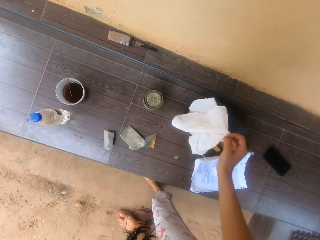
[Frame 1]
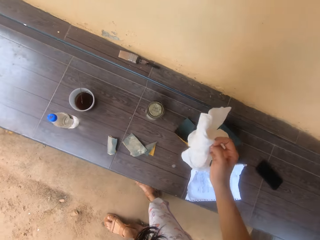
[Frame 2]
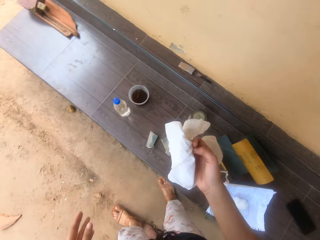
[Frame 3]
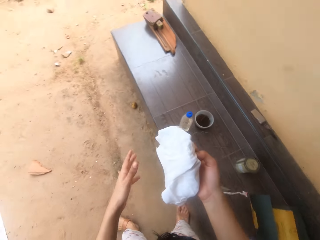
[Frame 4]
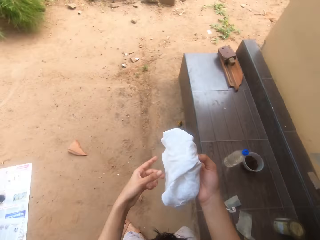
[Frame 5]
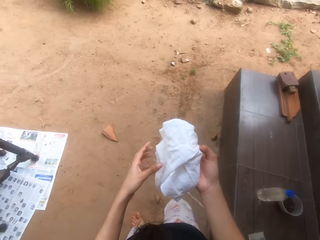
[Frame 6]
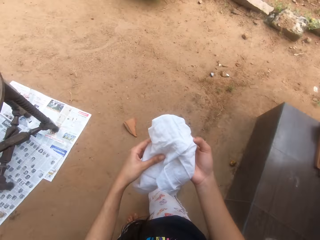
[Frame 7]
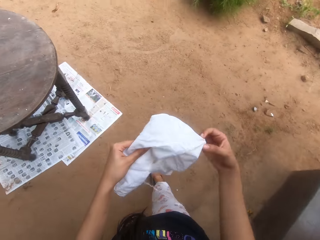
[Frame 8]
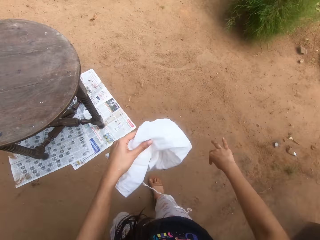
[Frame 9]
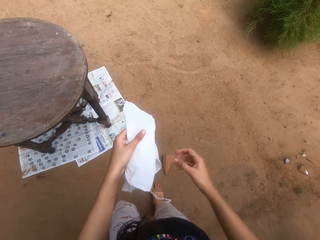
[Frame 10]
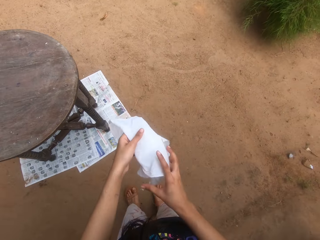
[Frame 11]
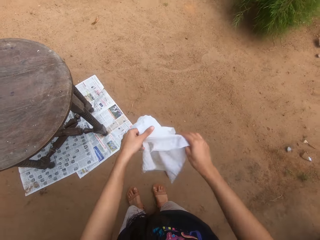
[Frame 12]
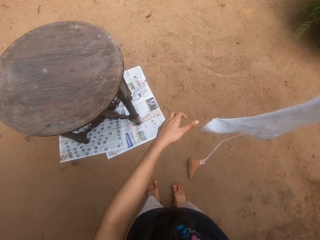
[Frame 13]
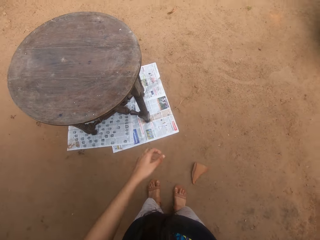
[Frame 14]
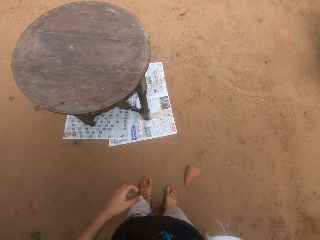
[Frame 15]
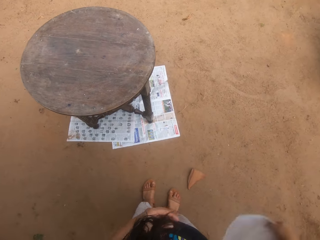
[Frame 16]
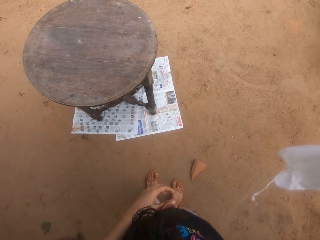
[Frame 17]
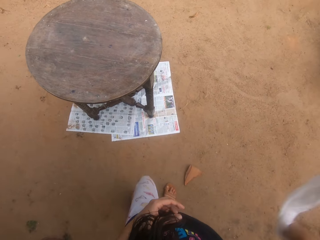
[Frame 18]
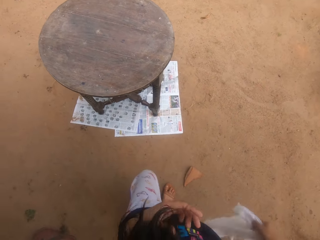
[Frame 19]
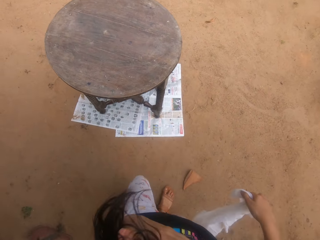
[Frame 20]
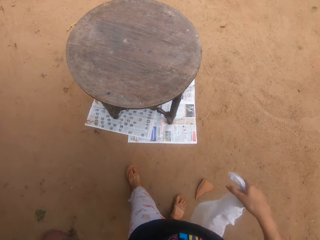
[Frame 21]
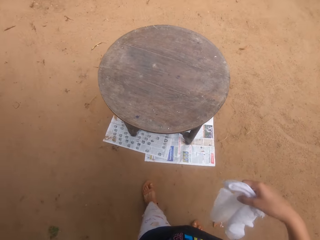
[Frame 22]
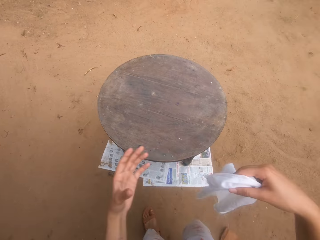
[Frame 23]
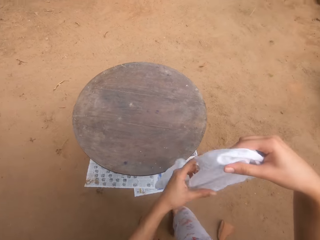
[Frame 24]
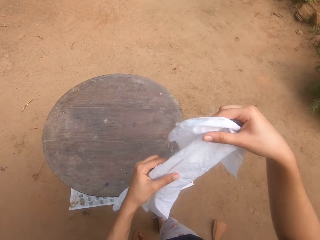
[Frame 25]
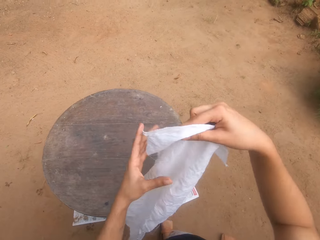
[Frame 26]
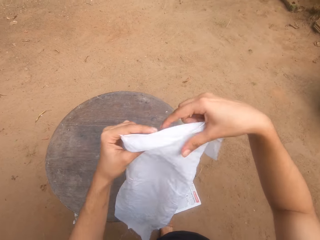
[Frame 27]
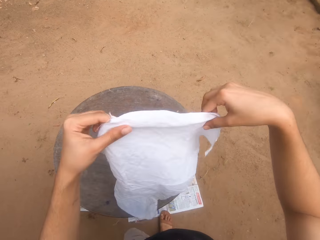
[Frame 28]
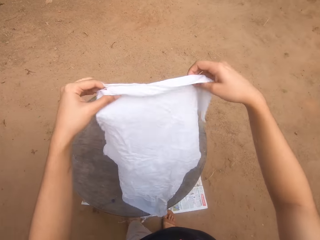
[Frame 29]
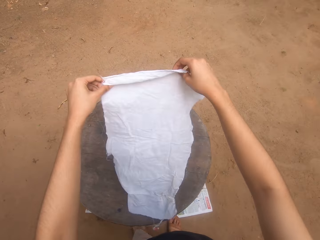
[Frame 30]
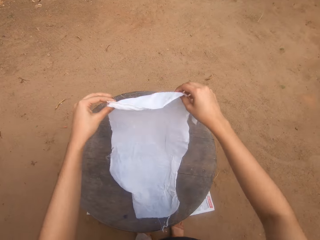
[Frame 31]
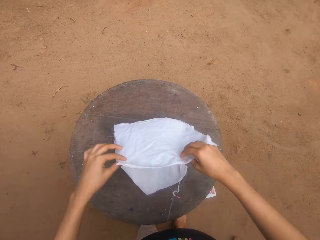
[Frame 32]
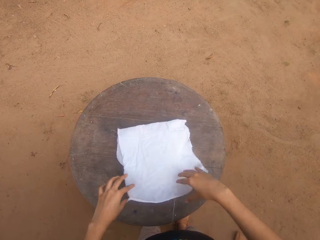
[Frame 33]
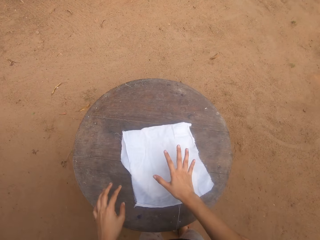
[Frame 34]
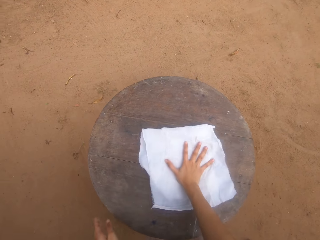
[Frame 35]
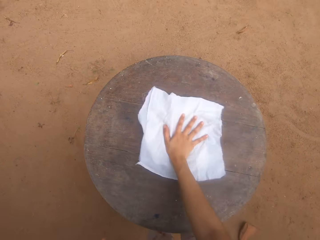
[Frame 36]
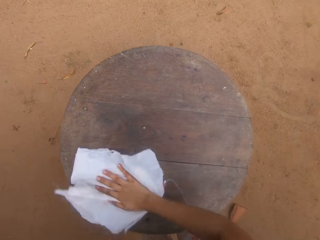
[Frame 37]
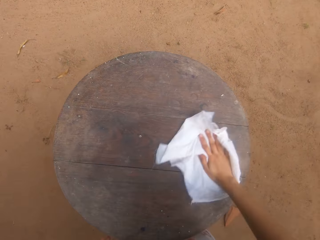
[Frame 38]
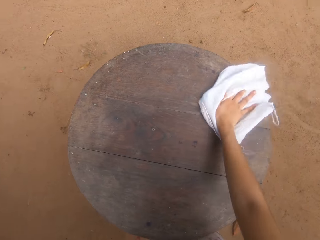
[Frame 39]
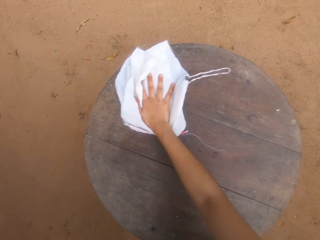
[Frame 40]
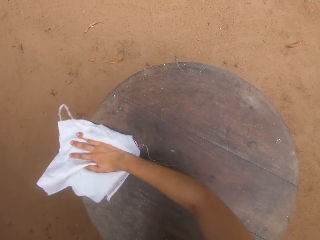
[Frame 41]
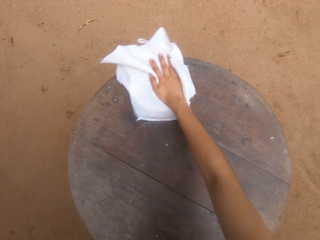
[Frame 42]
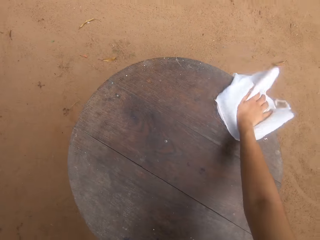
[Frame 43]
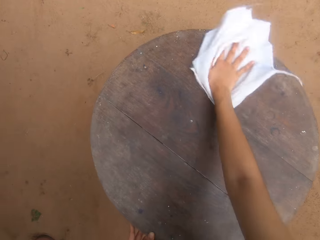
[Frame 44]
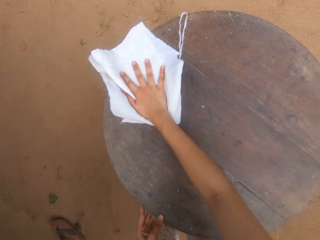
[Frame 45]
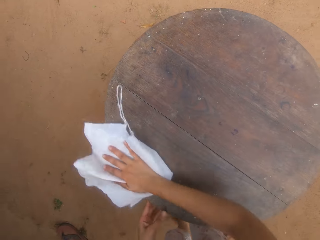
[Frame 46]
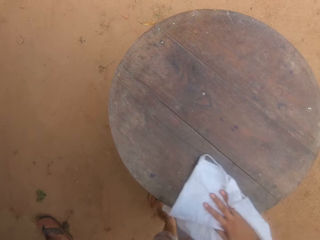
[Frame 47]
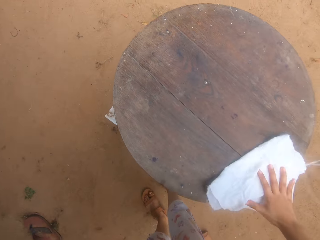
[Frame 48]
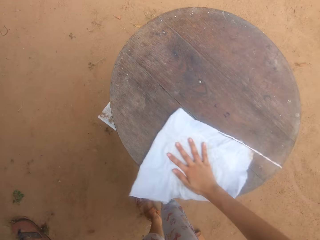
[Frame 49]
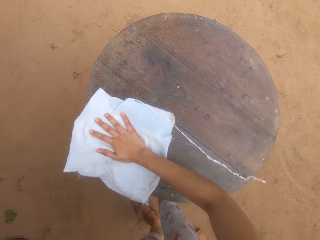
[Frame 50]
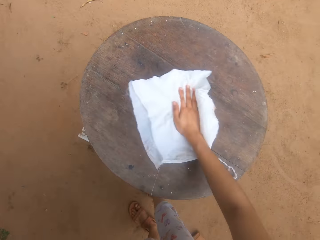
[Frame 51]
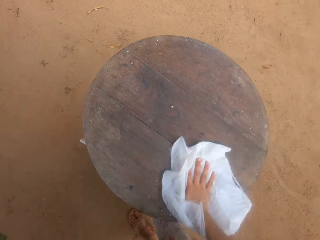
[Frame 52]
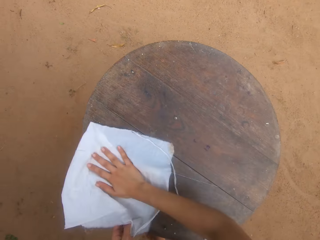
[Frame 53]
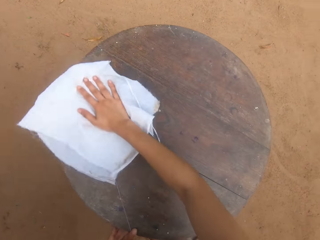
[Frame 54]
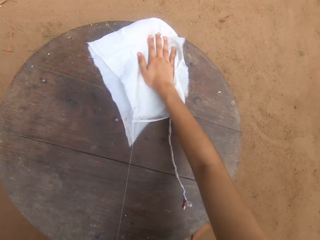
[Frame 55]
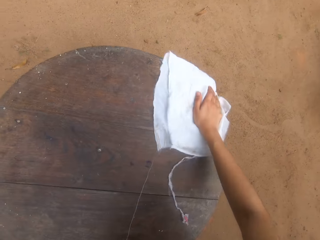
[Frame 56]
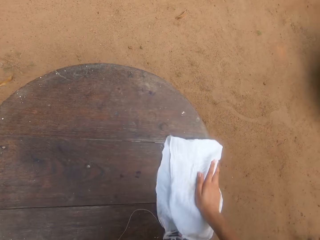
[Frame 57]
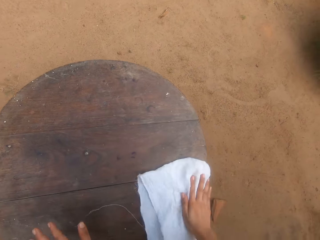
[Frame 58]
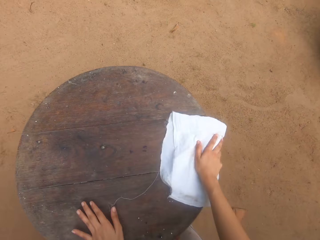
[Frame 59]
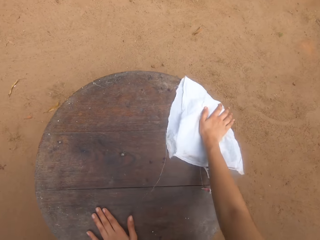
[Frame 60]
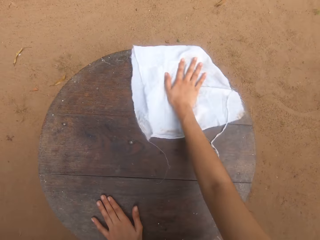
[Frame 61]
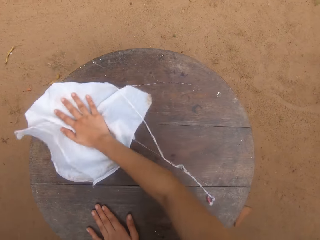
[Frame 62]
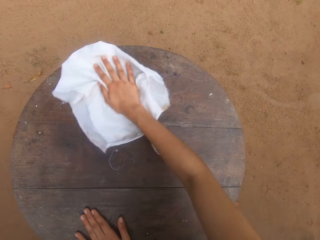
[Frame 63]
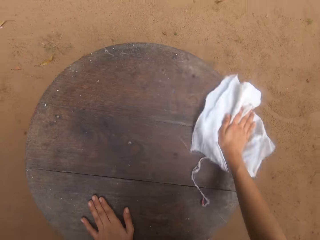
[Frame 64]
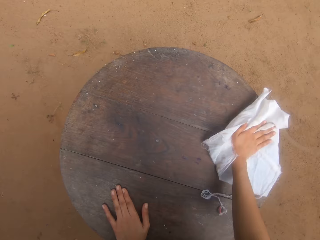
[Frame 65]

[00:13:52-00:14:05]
The camera wearer picks up a piece of cloth. They walk across the compound. They swing the cloth. They remove dust from the cloth. They fold the cloth. They wipe the table with the piece of cloth.

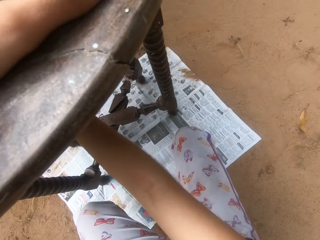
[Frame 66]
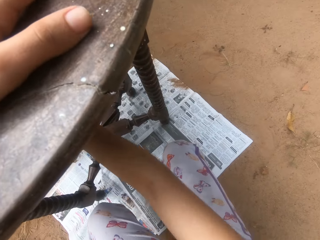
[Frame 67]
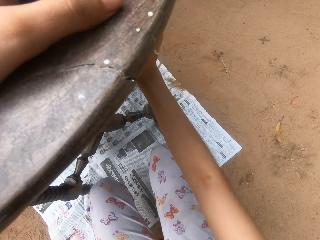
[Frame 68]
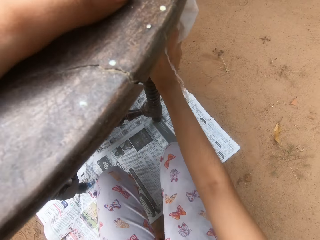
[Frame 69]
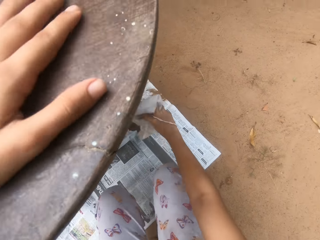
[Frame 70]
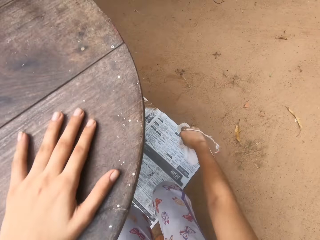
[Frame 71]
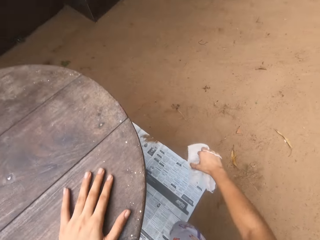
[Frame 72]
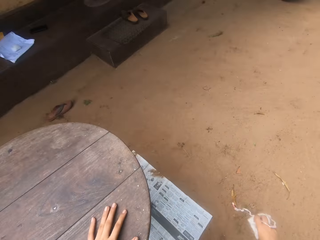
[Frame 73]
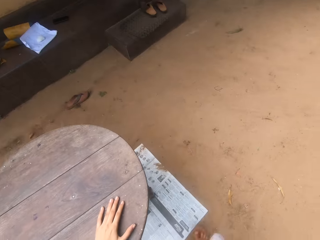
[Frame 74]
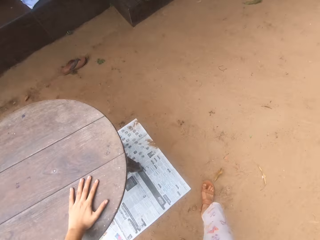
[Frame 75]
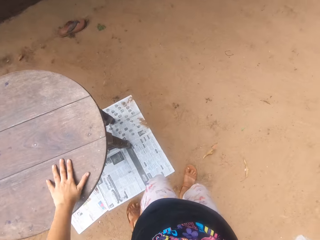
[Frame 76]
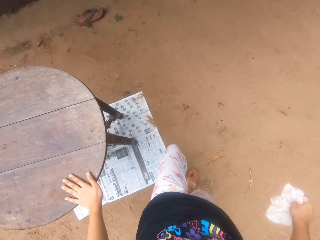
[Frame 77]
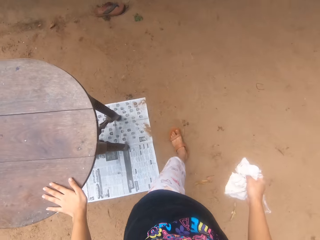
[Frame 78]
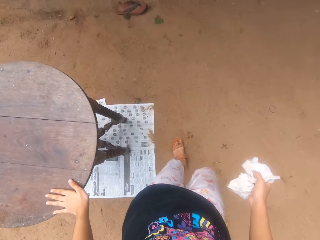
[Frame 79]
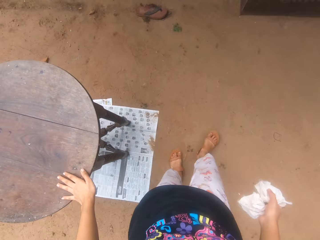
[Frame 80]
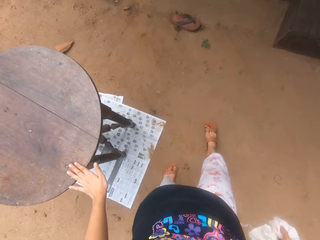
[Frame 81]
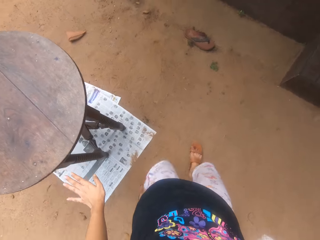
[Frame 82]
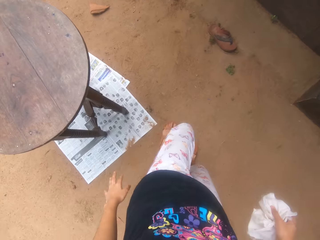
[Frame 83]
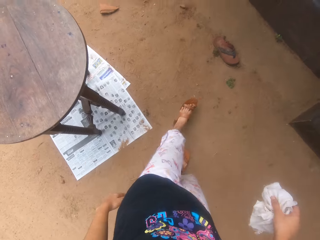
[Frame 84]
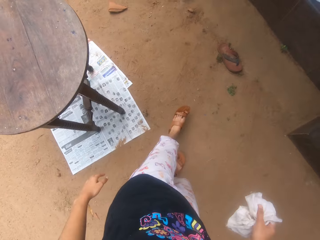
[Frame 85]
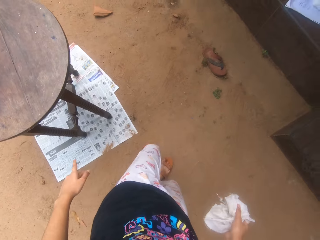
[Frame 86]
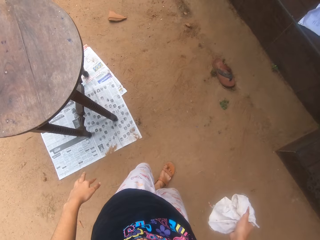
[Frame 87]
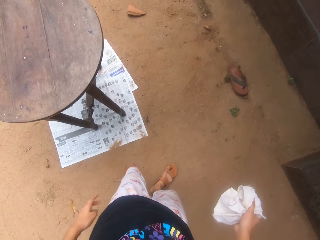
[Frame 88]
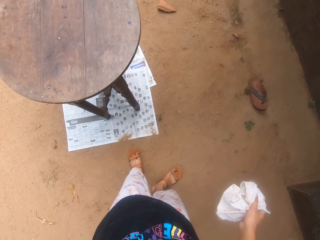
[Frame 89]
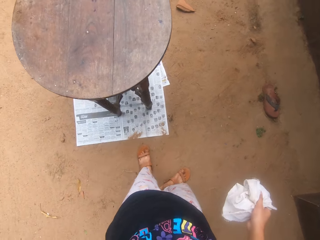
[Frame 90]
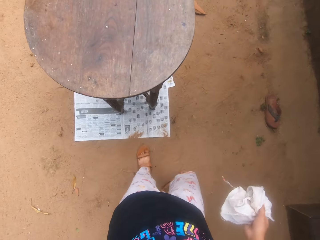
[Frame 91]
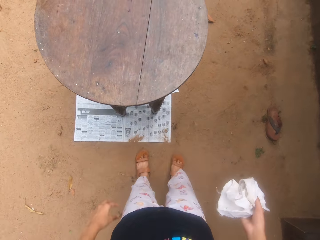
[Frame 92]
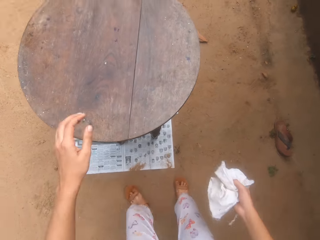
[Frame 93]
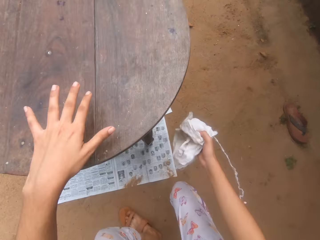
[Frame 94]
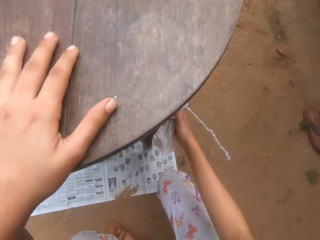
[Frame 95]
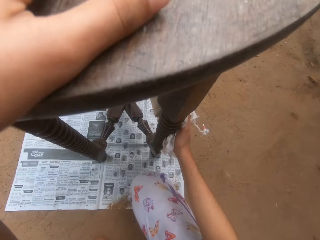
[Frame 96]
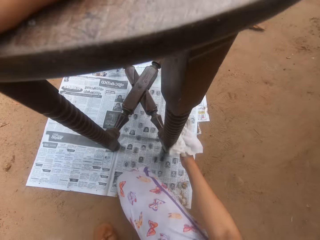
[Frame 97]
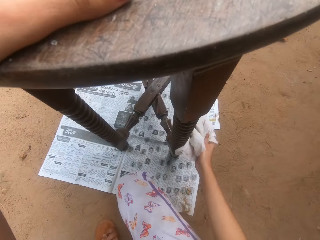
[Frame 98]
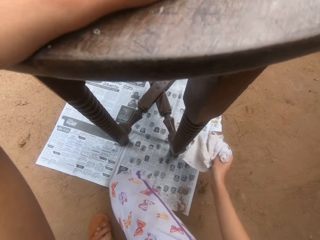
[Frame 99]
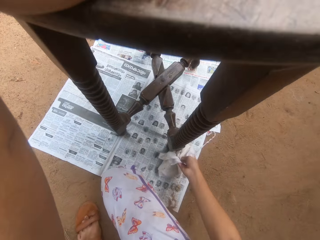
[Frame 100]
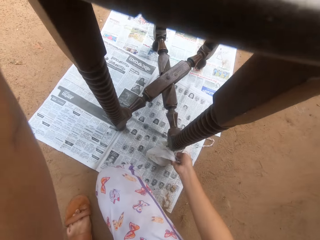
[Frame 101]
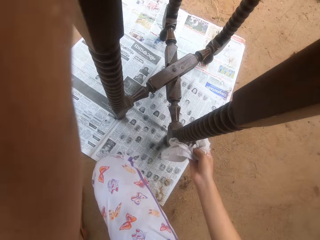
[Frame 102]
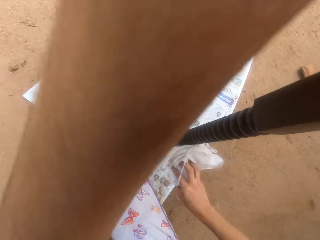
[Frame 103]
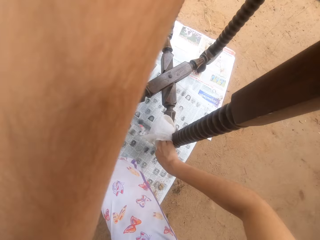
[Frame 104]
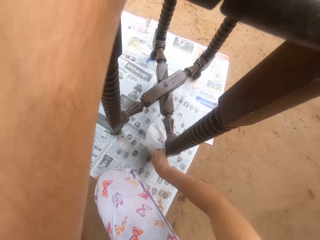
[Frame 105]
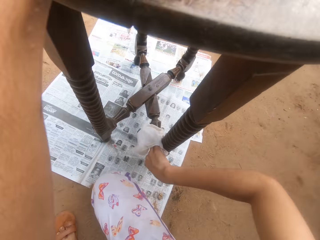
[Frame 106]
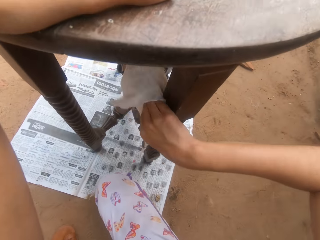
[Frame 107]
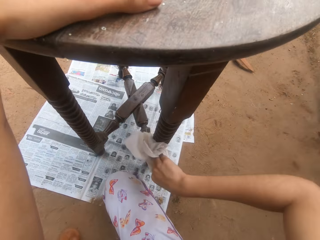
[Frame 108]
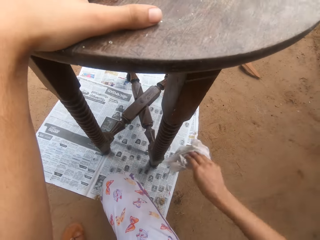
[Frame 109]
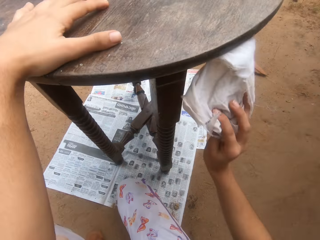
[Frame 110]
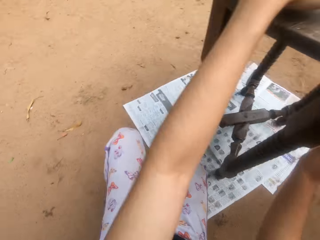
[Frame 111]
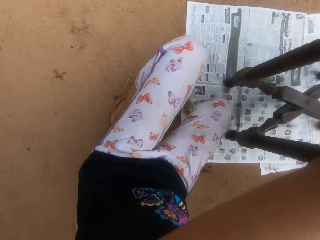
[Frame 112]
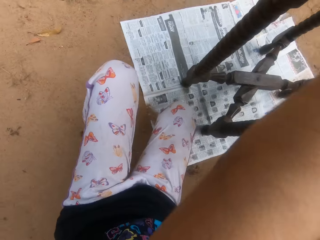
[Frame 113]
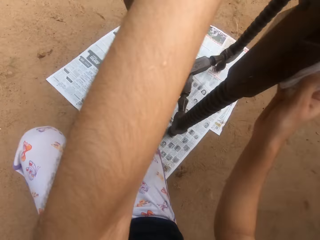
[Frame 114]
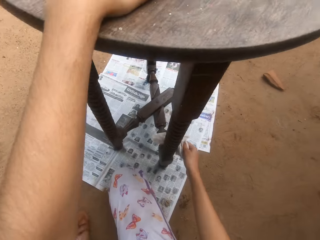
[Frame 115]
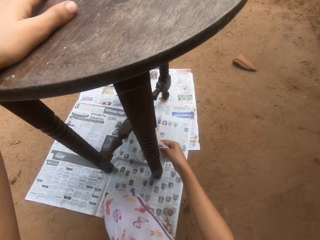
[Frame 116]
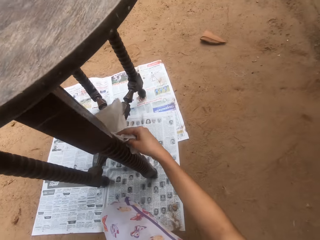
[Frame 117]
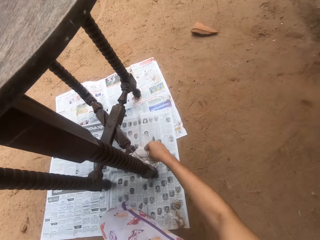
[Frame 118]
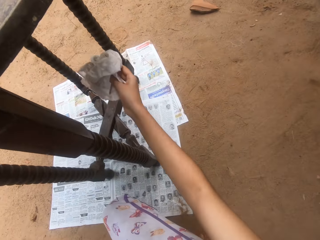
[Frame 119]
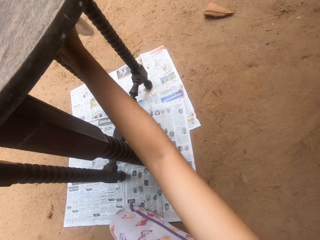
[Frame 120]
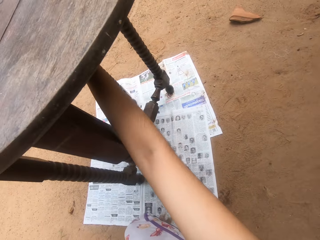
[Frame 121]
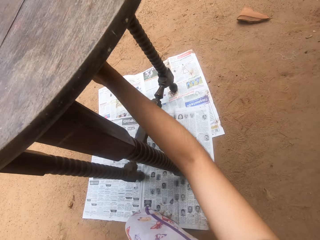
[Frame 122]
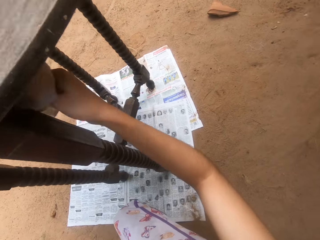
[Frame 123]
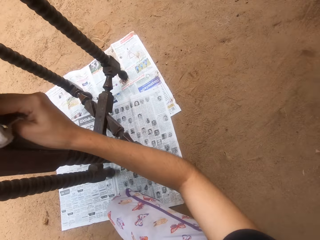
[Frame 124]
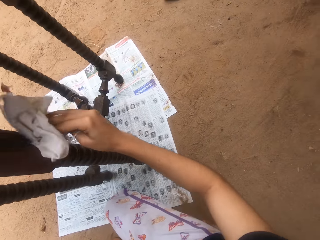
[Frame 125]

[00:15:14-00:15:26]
The camera wearer walks around the table. They wipe the table with the piece of cloth. They look around. They wipe the table with the piece of cloth.
